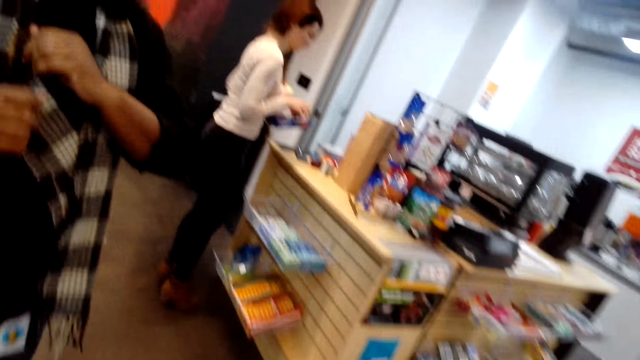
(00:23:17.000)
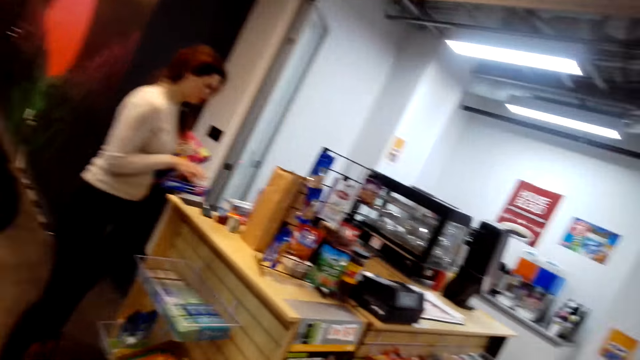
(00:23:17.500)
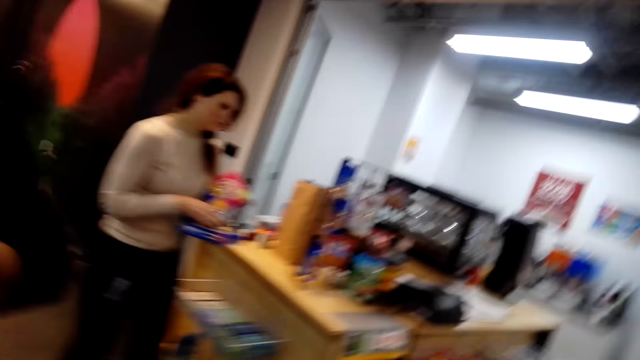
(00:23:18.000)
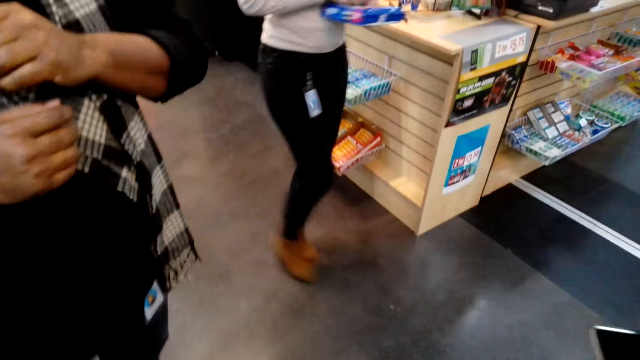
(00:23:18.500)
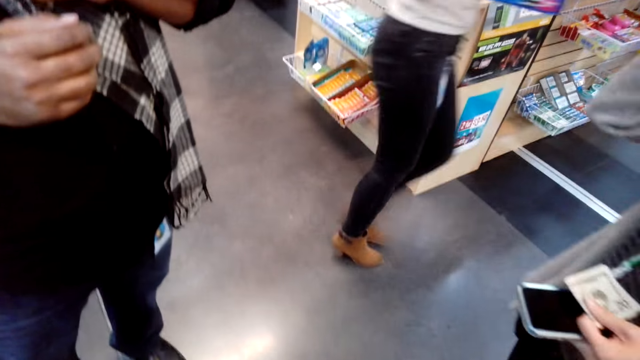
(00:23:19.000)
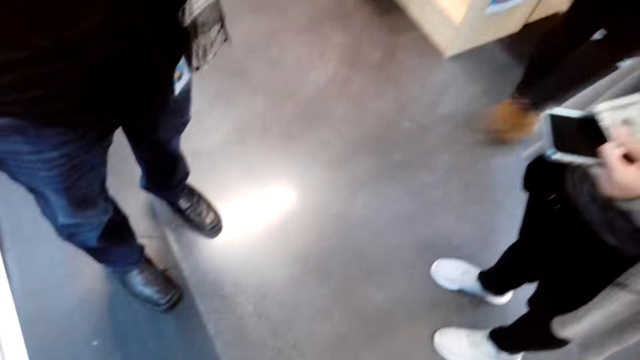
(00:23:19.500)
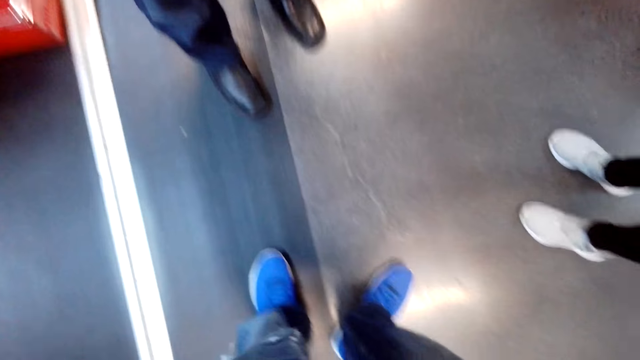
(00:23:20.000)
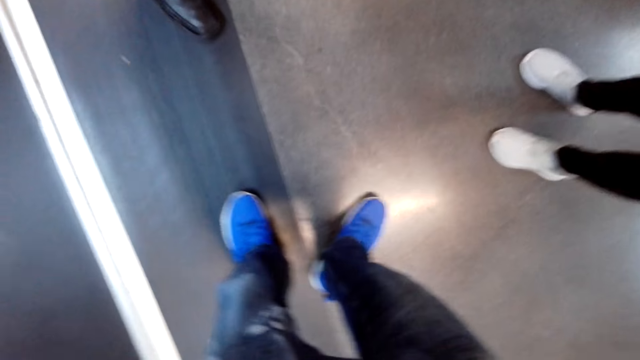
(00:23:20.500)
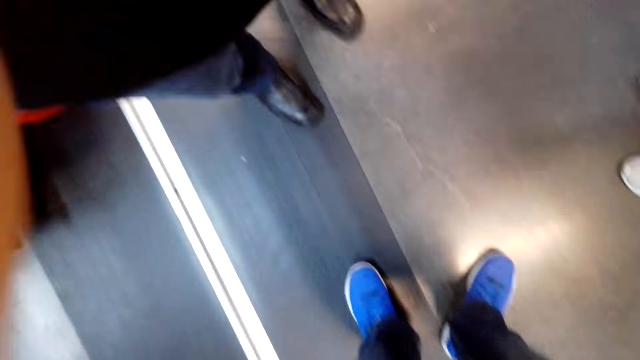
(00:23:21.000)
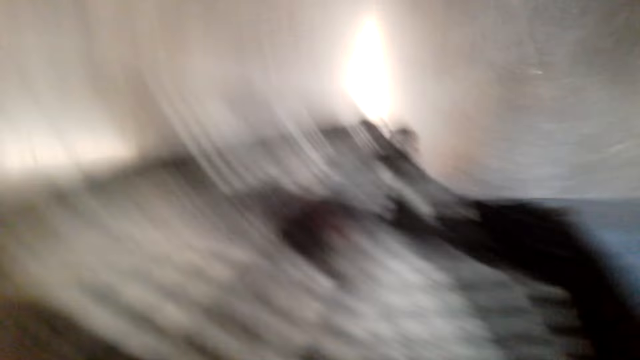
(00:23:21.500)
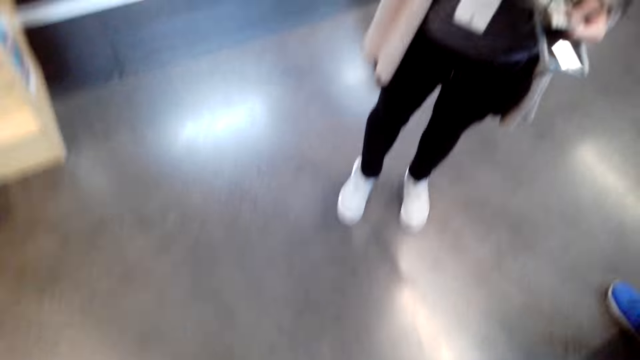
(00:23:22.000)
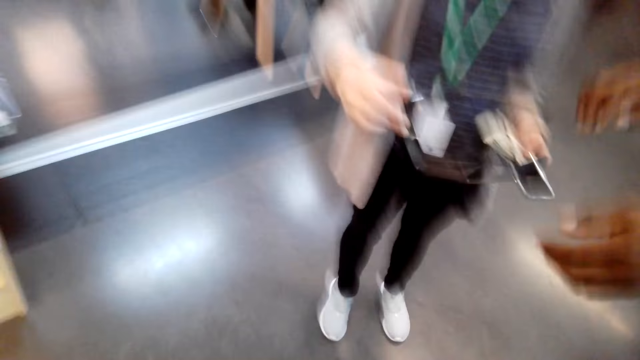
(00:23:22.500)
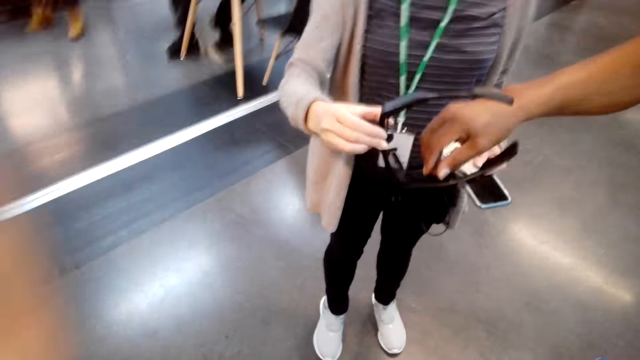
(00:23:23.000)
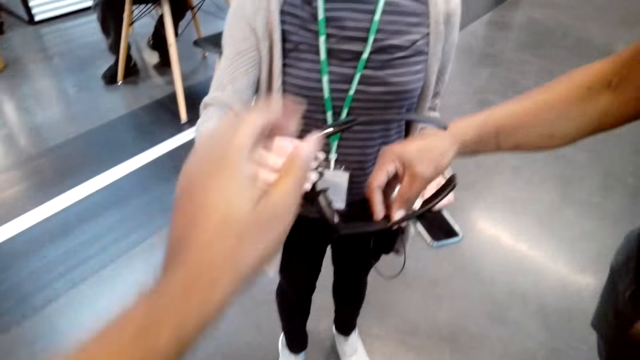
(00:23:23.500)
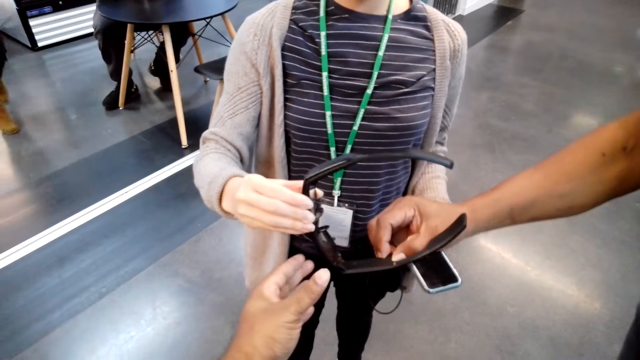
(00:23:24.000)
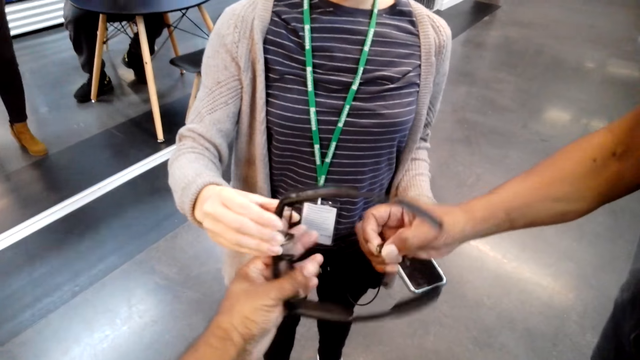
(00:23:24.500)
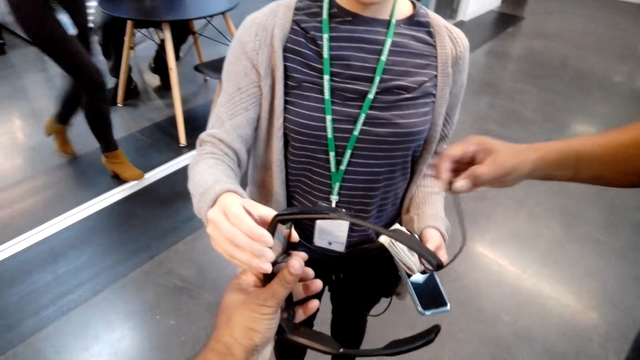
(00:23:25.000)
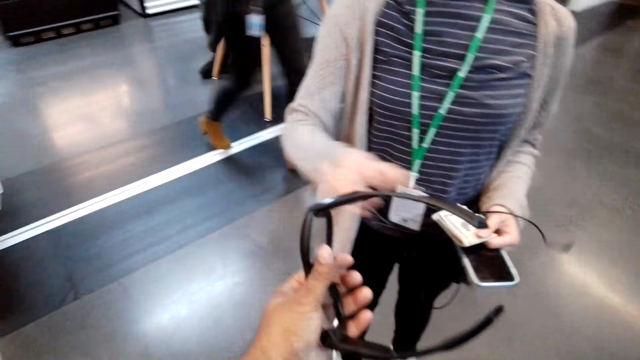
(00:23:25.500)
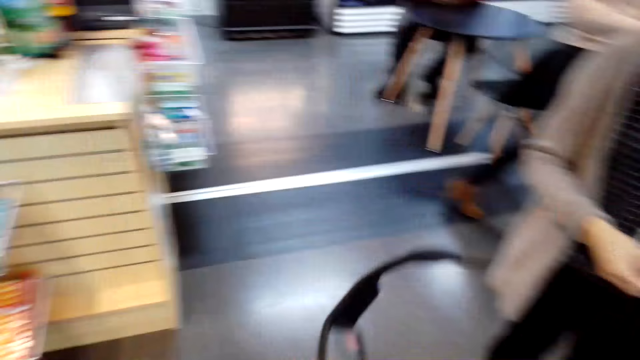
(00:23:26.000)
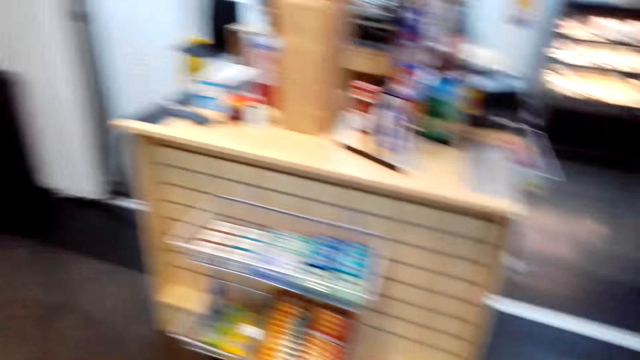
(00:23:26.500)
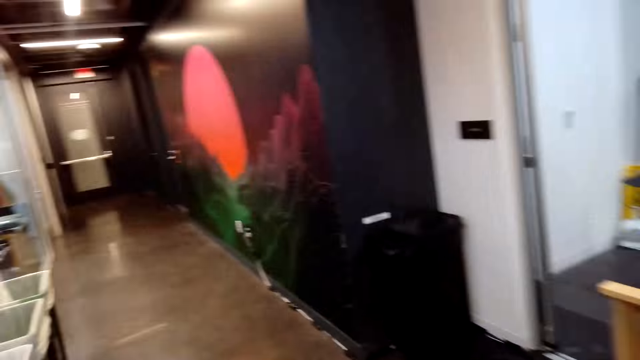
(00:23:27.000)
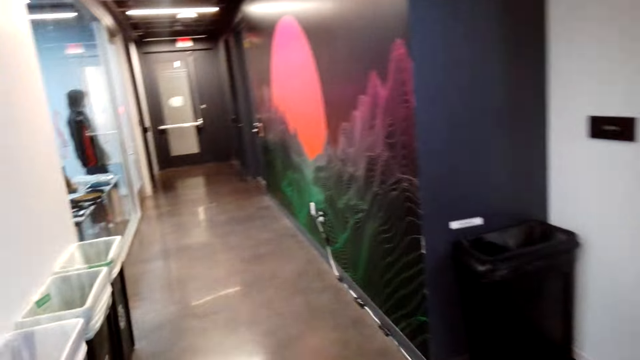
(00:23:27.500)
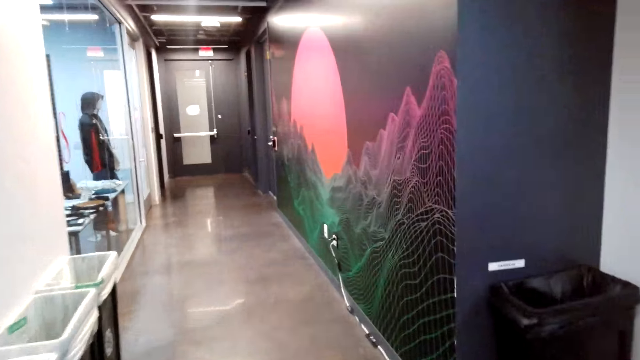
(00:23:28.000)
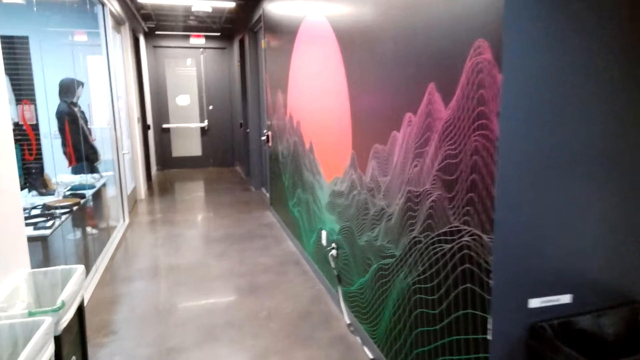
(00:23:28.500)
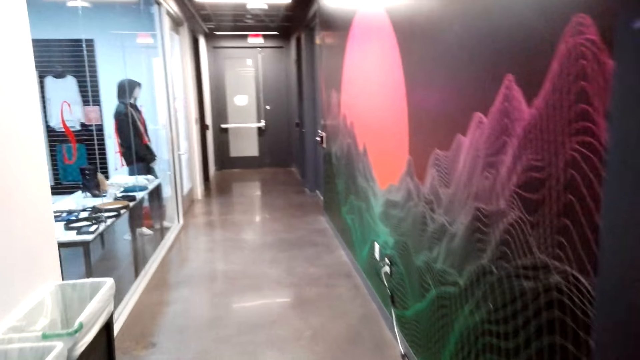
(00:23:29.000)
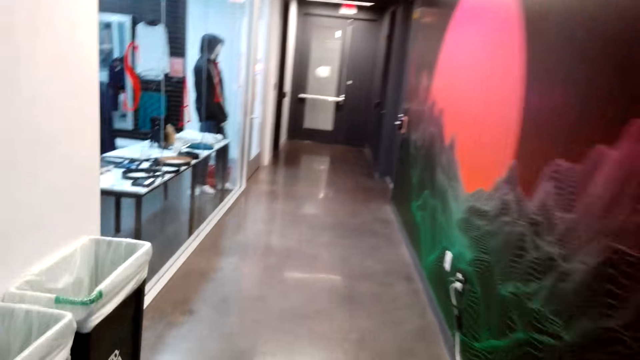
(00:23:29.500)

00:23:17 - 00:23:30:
A woman walks around the building. The camera wearer hands over the sunglasses to another woman. The other woman passes the sunglasses to a man. The camera wearer walks around the building, along the corridor.
